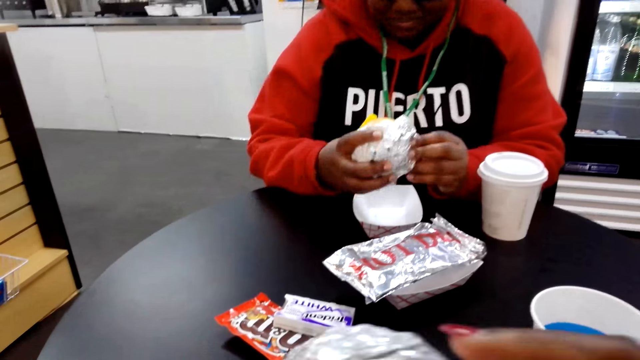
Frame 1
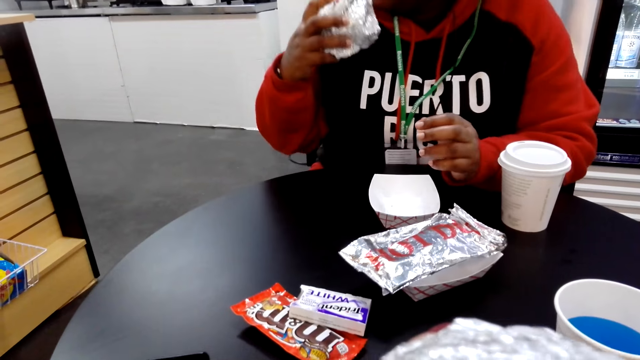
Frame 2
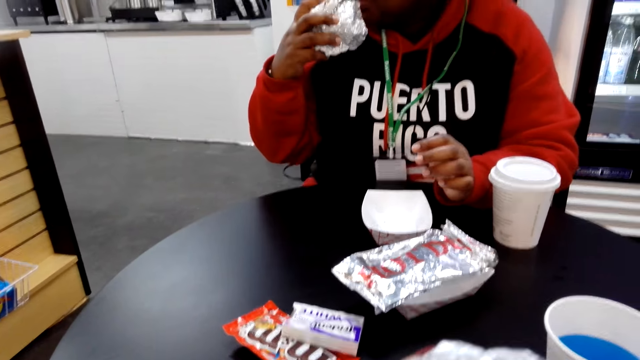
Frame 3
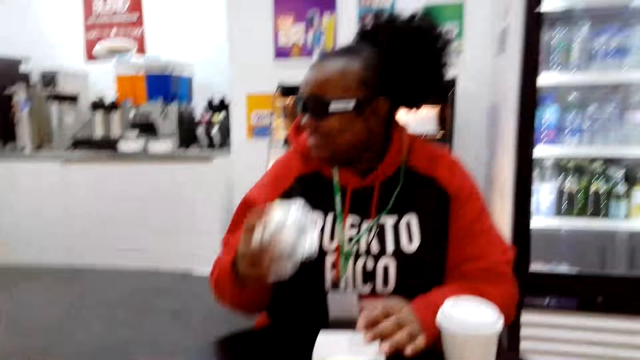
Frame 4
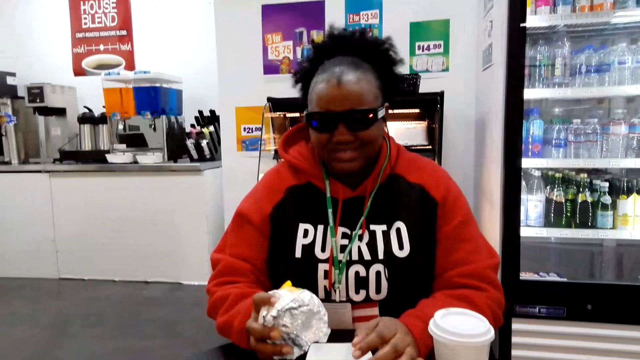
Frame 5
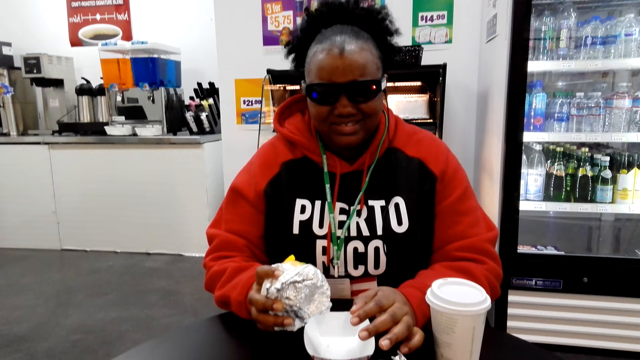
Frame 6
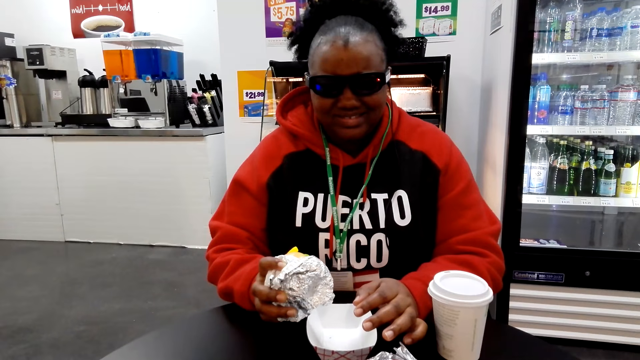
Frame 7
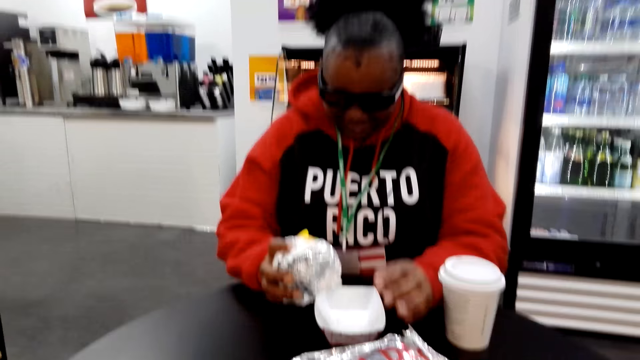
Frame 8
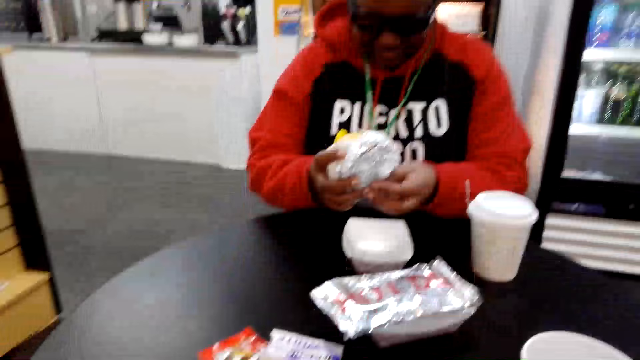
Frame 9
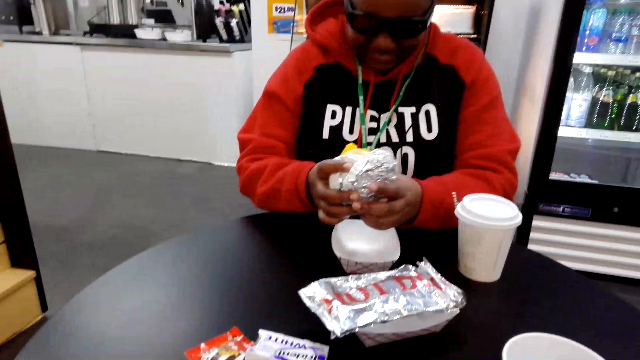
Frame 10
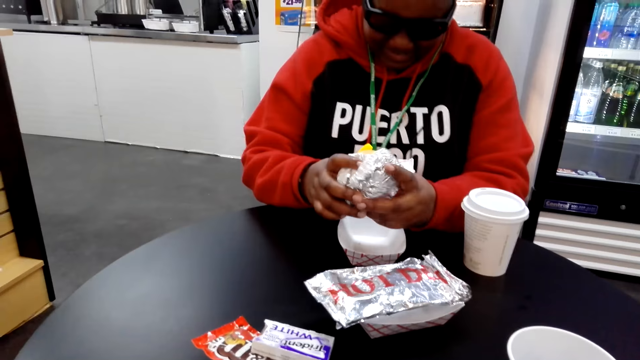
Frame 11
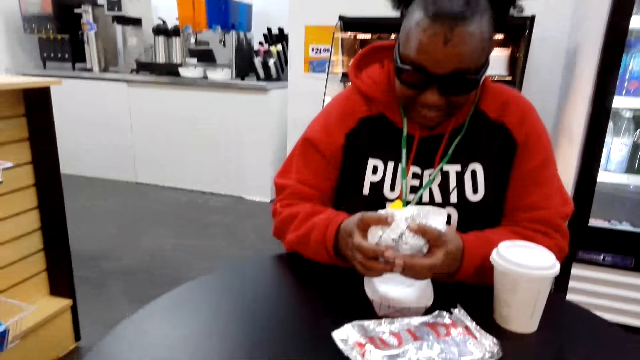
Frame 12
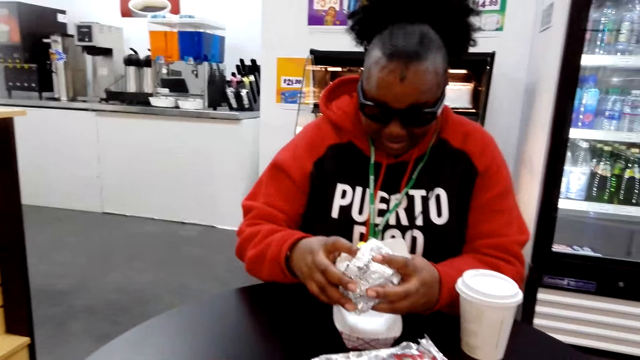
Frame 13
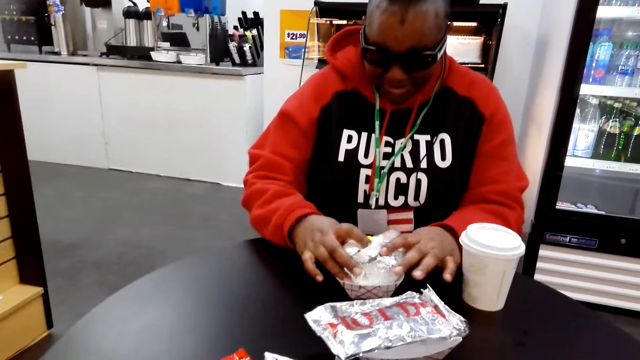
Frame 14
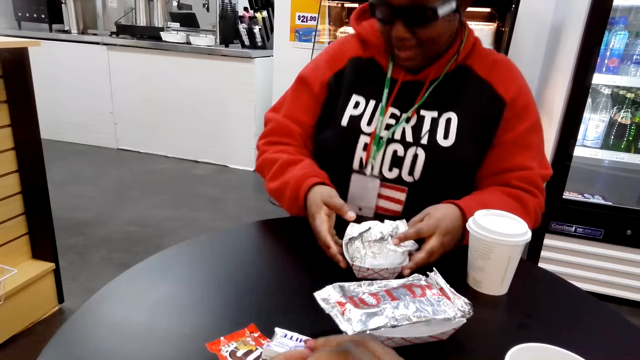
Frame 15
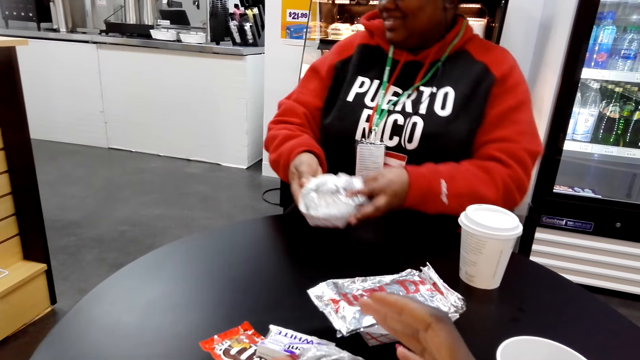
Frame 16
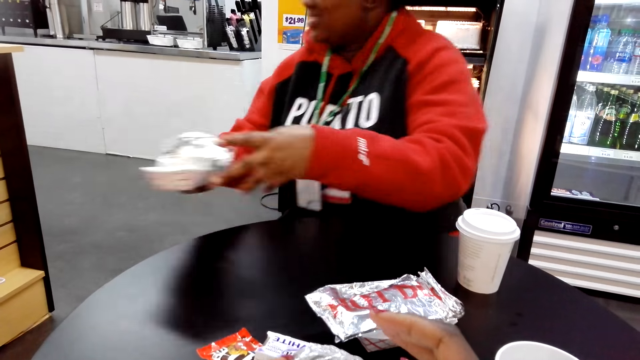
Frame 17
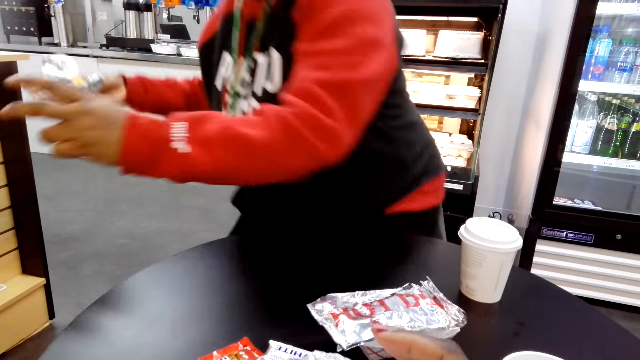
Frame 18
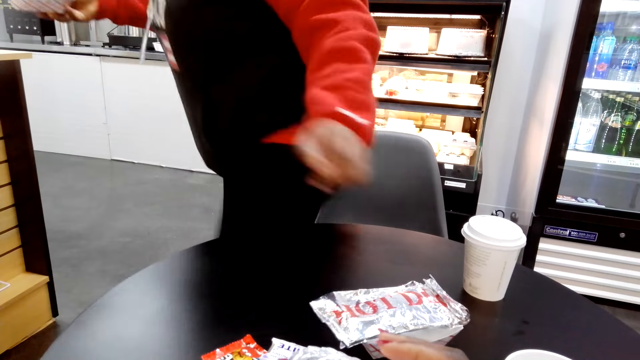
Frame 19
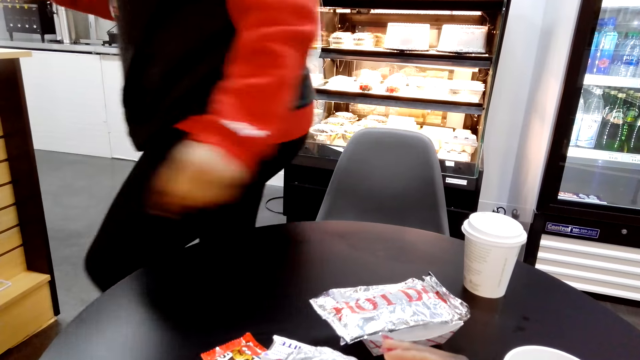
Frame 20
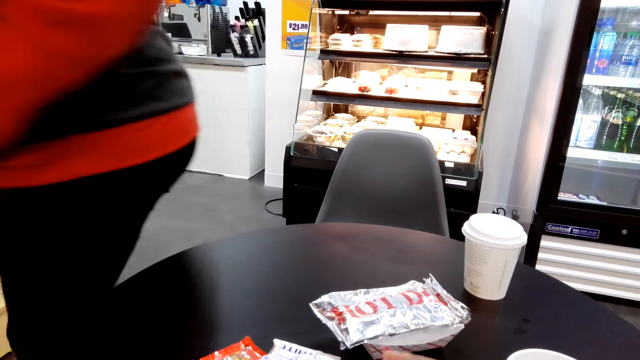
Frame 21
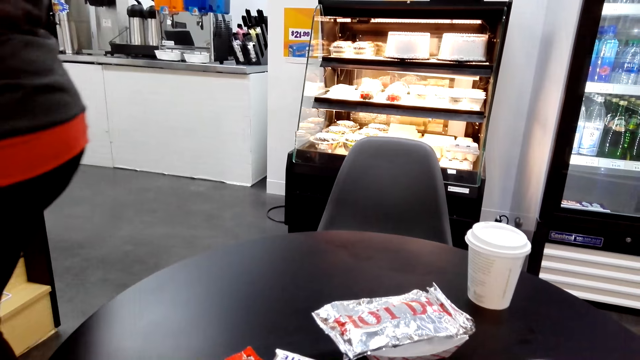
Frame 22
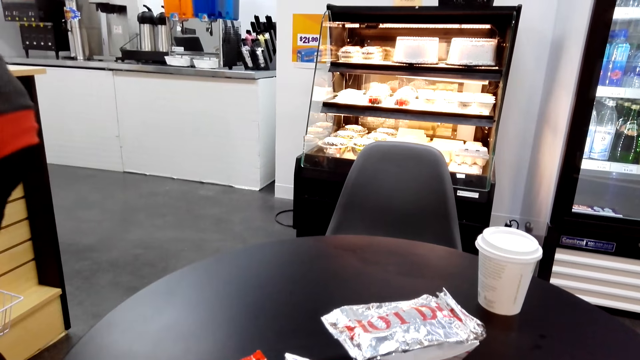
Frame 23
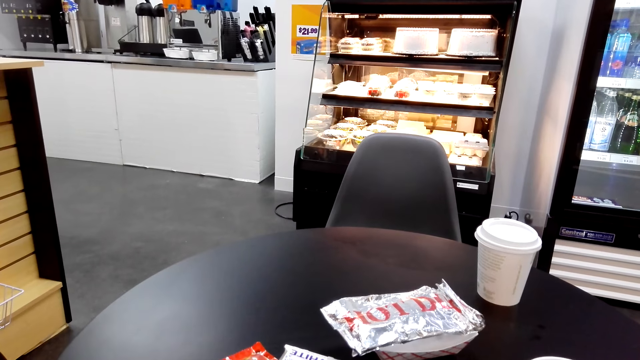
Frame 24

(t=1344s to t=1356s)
A person puts a hotdog in a plate. The person carries the hotdog.

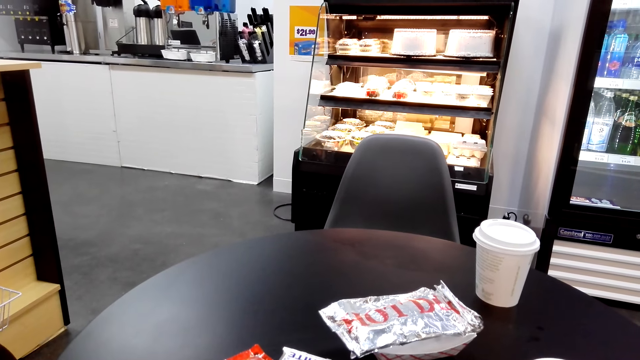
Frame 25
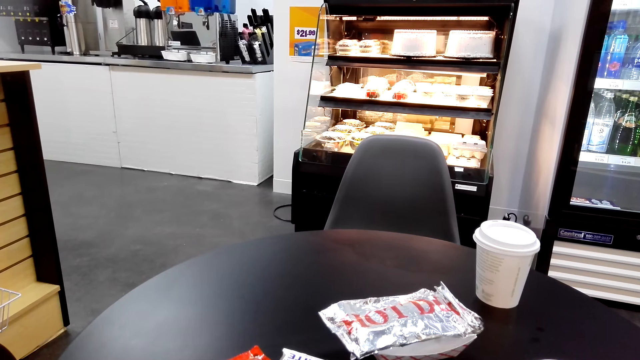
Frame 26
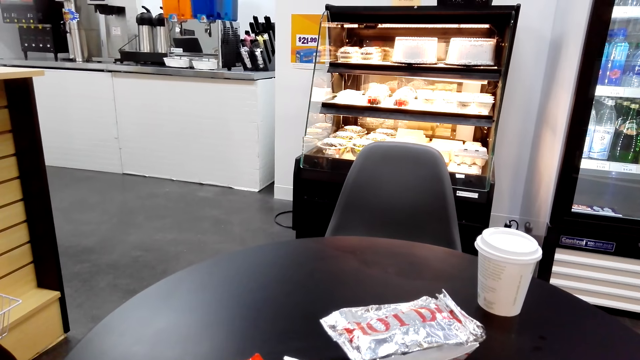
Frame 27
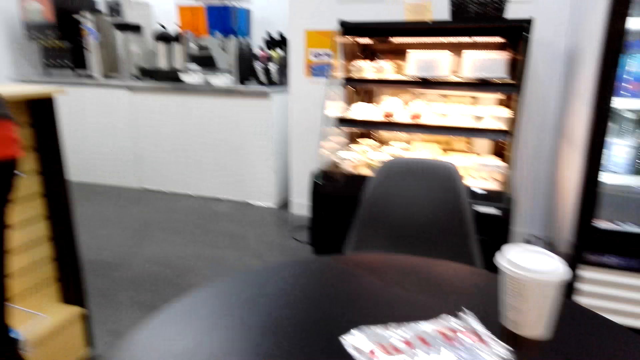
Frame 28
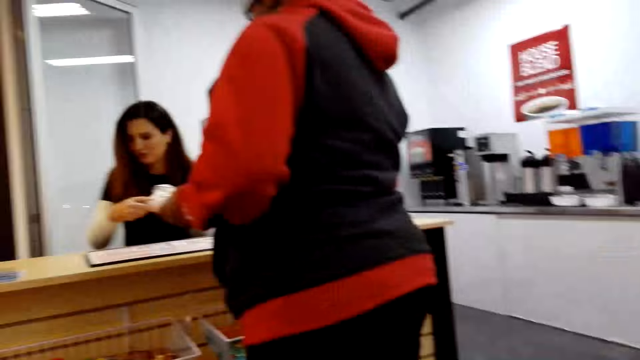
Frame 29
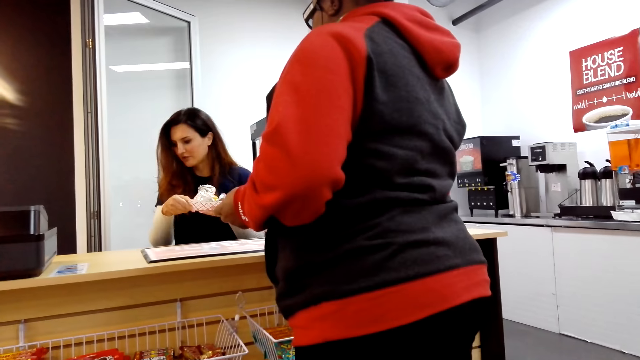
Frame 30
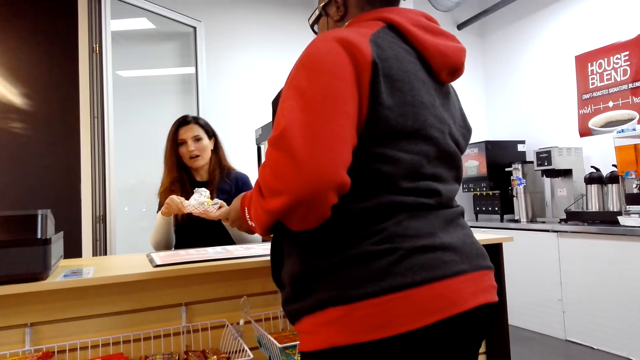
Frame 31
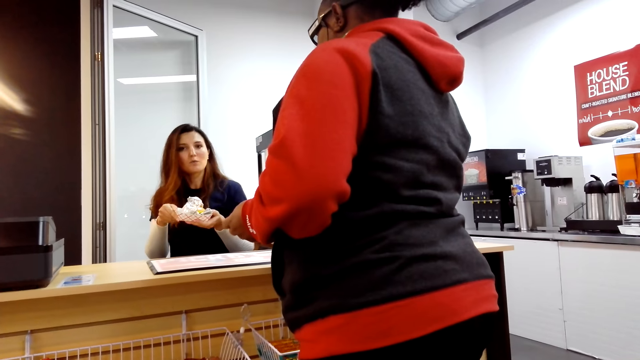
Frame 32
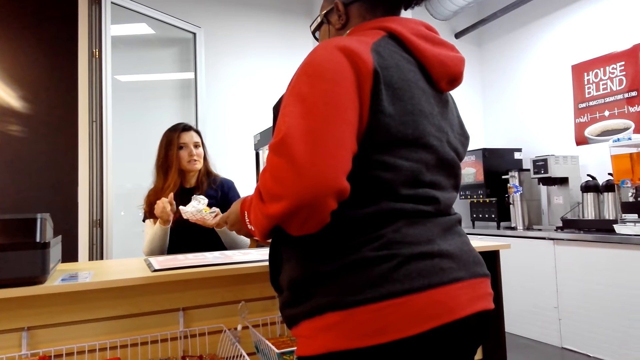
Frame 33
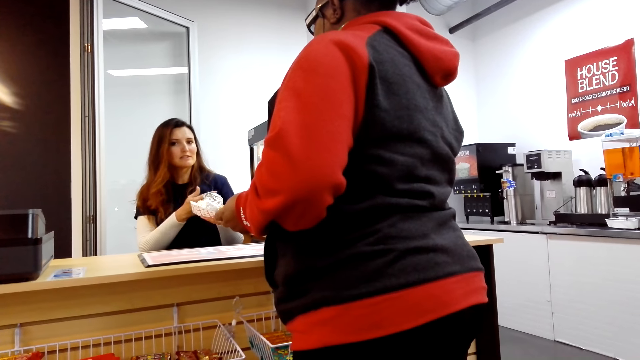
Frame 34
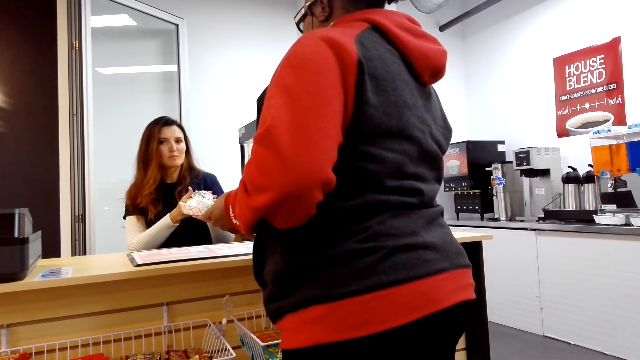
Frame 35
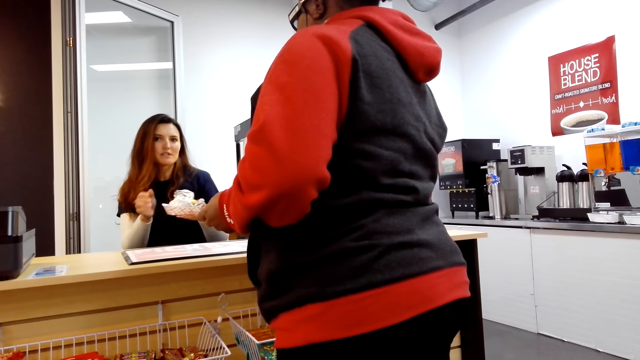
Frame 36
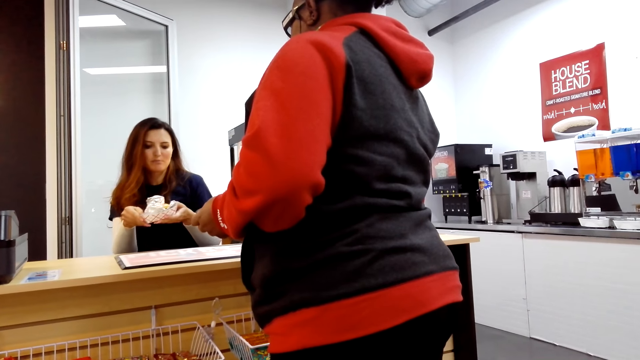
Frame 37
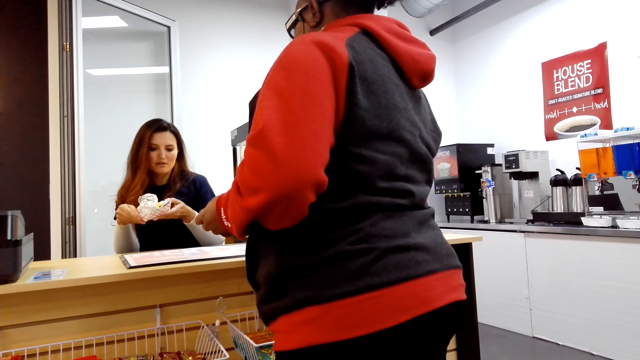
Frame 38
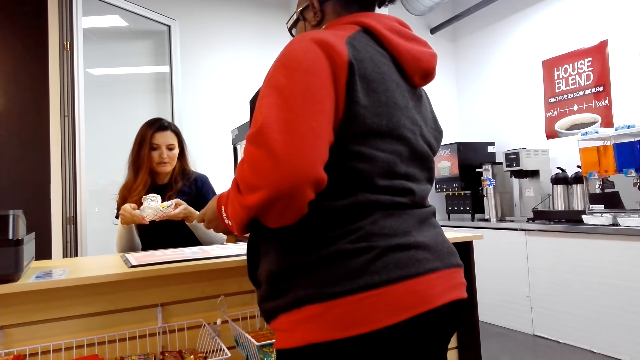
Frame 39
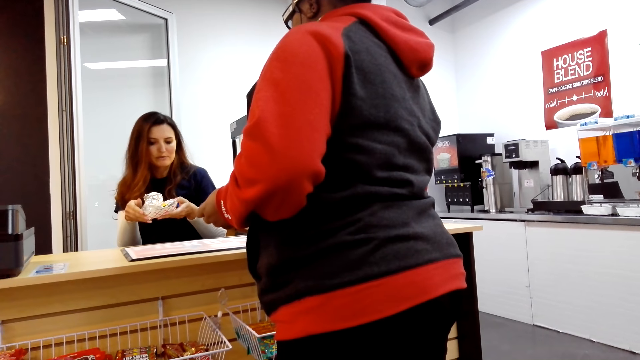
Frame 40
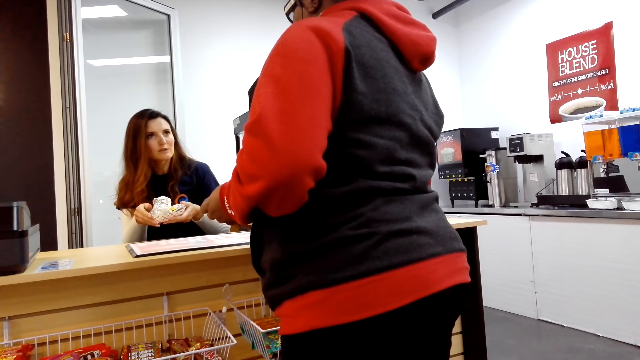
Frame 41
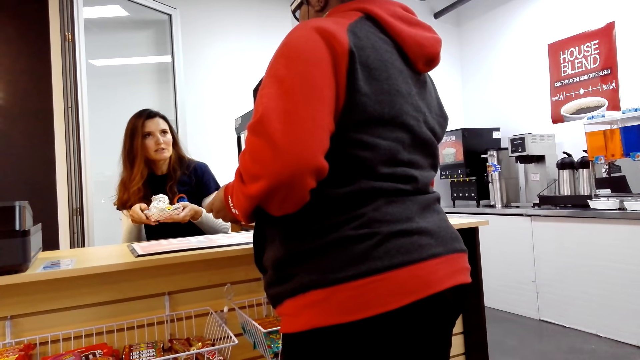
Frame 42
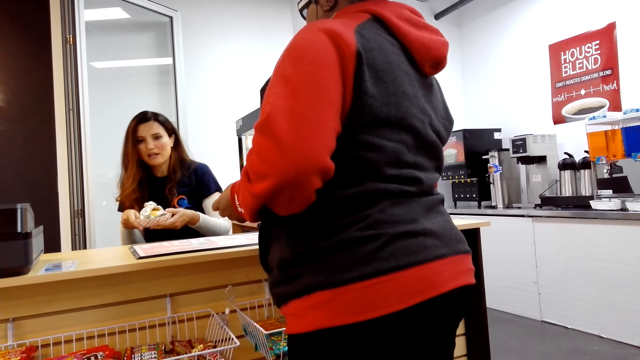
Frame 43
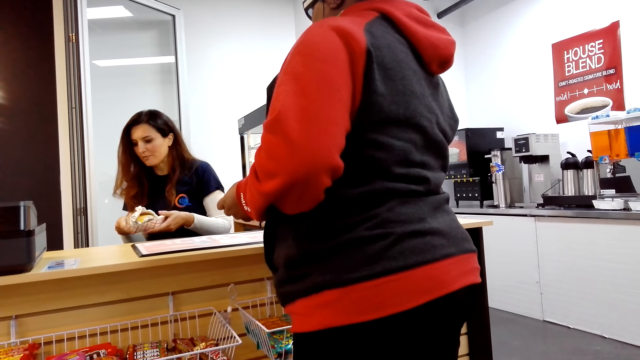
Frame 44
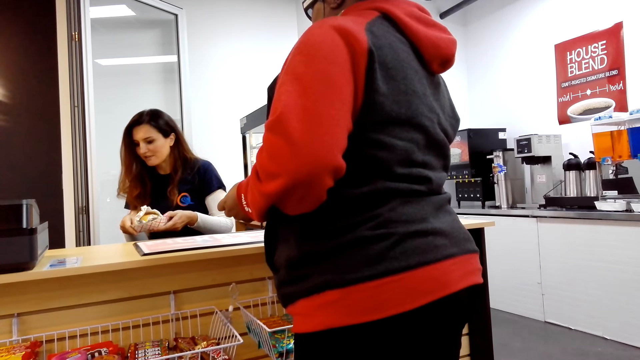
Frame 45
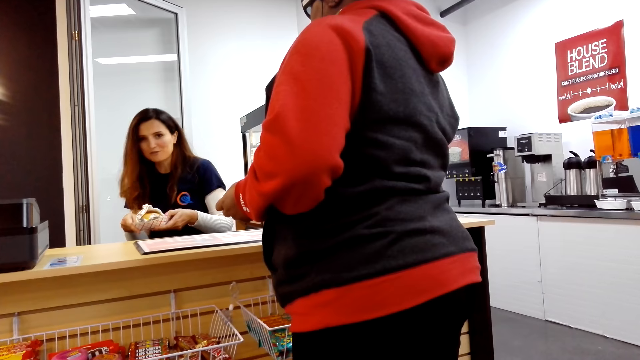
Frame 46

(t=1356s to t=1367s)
The camera wearer looks around the supermarket. A cashier talks to a person.
